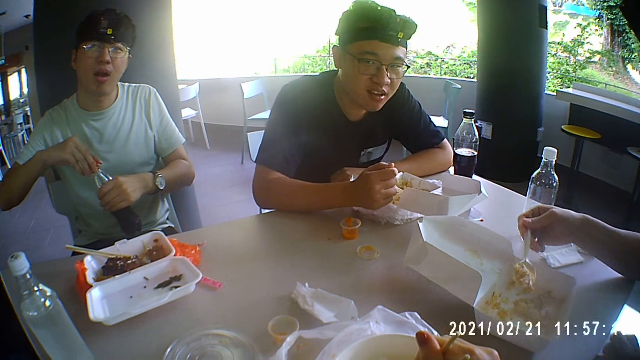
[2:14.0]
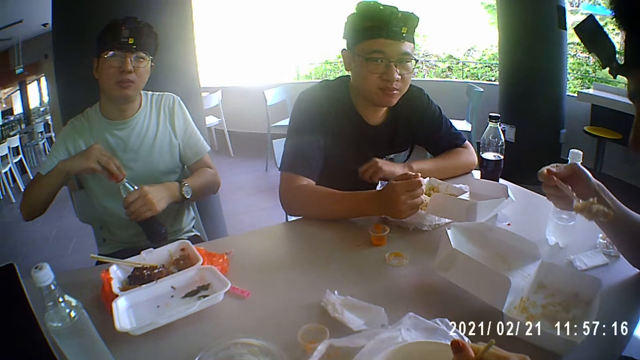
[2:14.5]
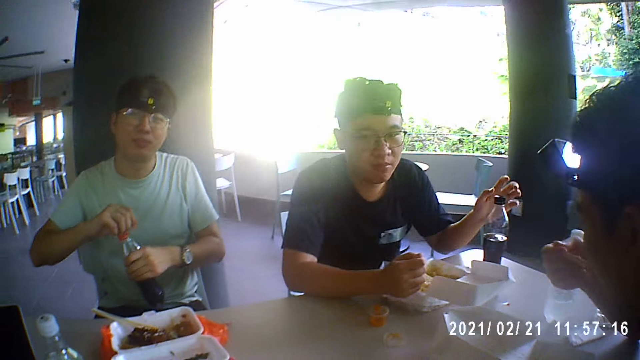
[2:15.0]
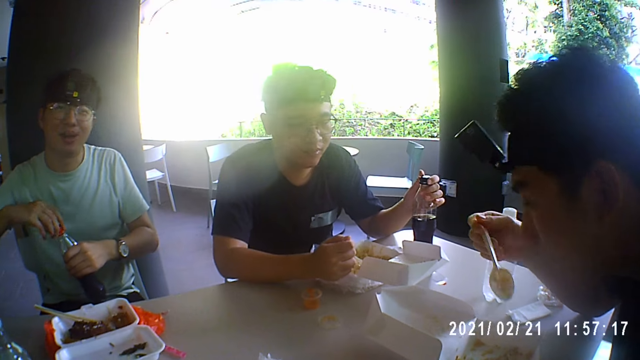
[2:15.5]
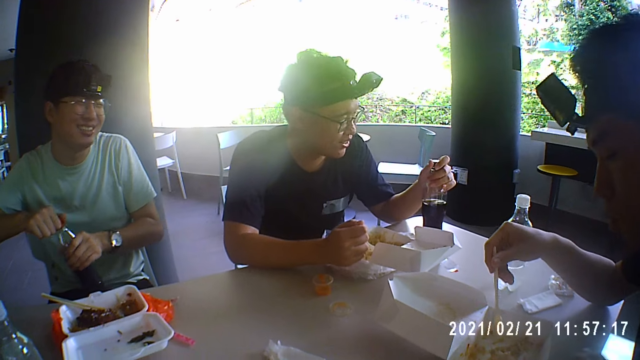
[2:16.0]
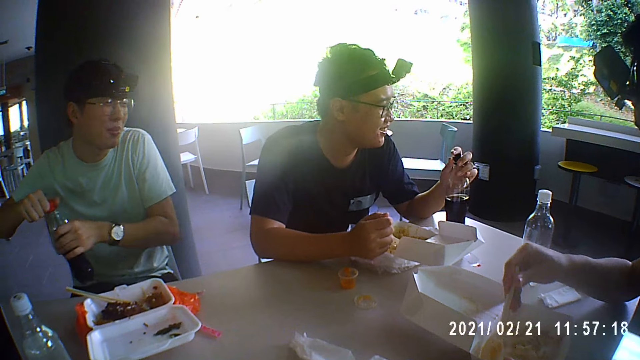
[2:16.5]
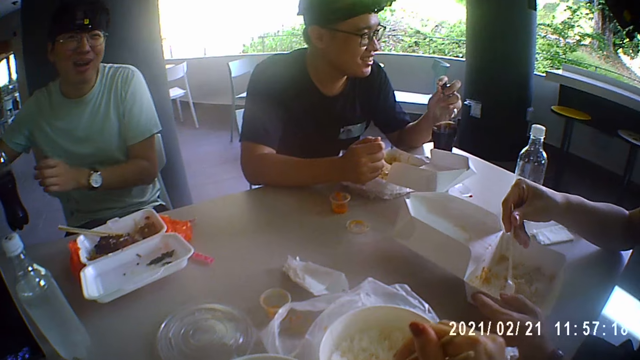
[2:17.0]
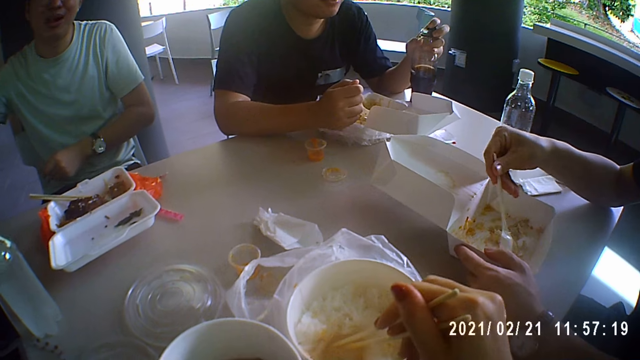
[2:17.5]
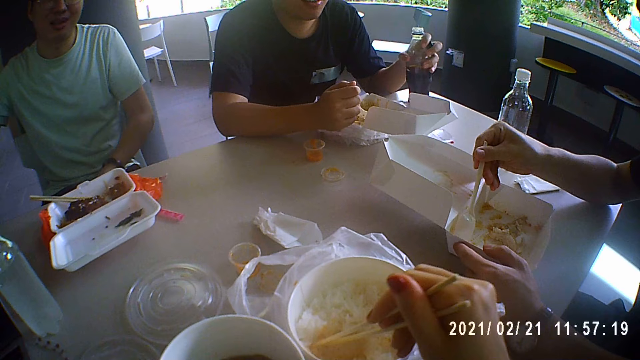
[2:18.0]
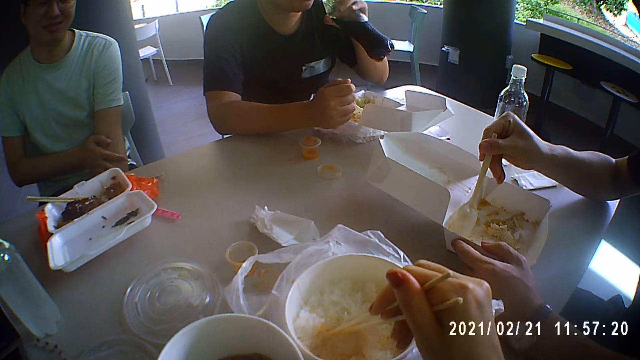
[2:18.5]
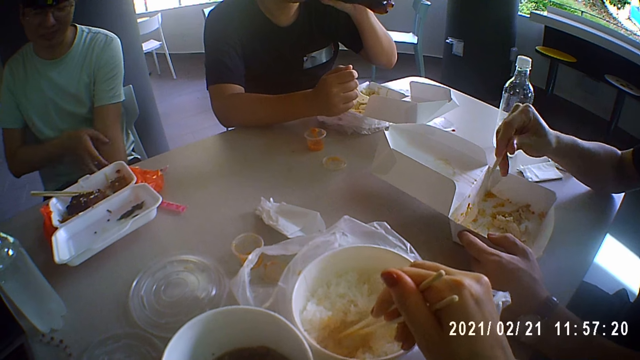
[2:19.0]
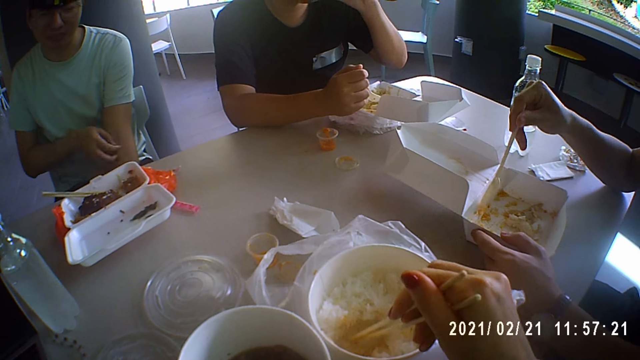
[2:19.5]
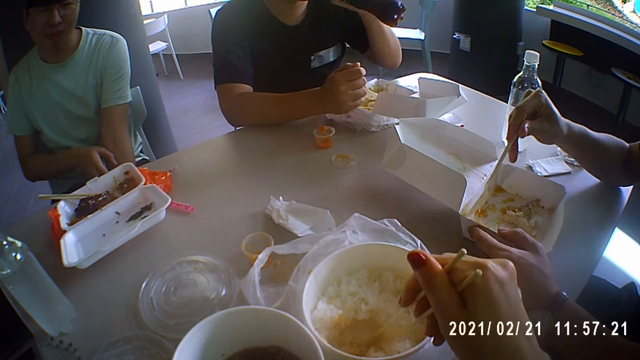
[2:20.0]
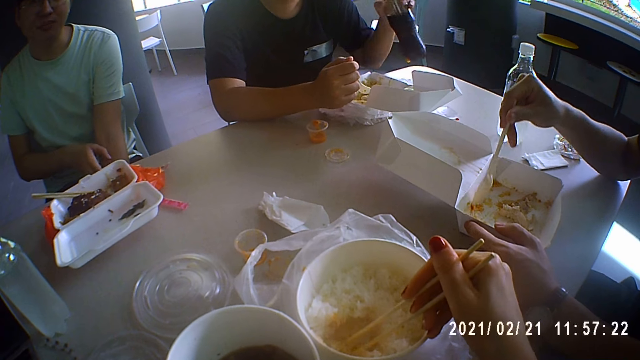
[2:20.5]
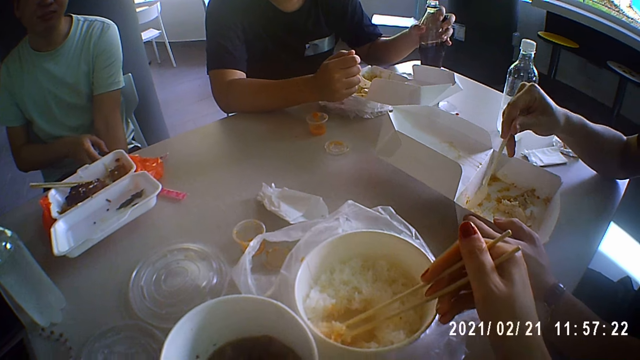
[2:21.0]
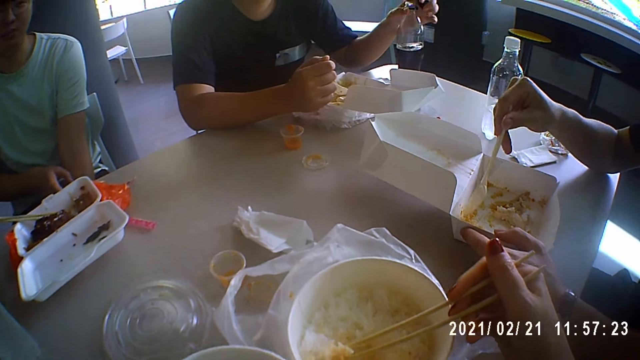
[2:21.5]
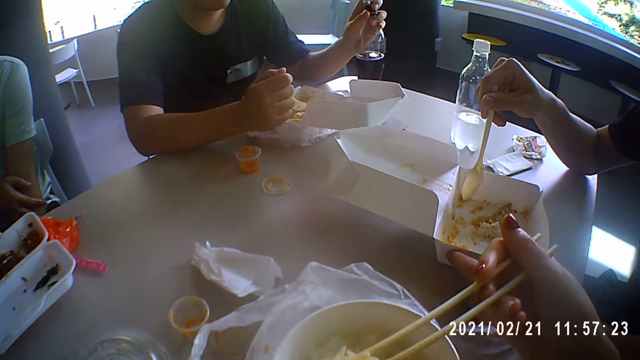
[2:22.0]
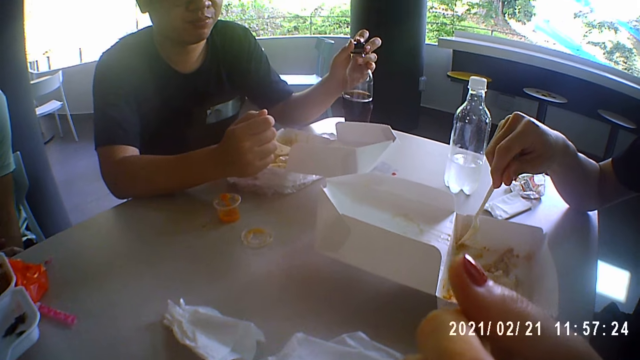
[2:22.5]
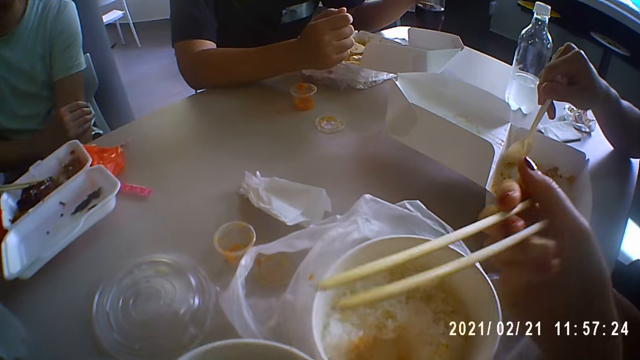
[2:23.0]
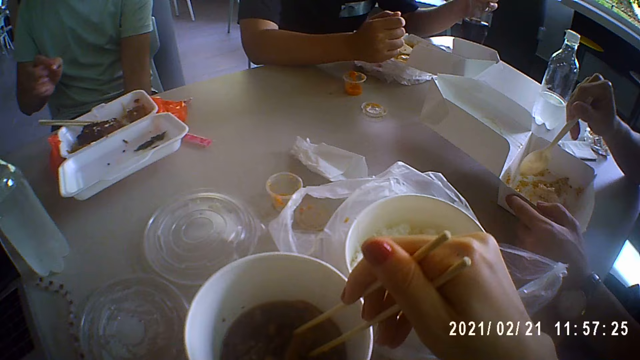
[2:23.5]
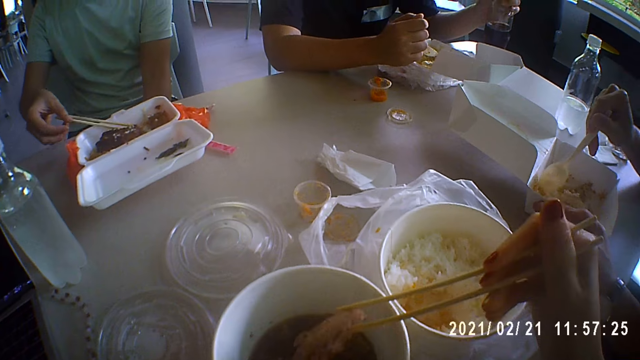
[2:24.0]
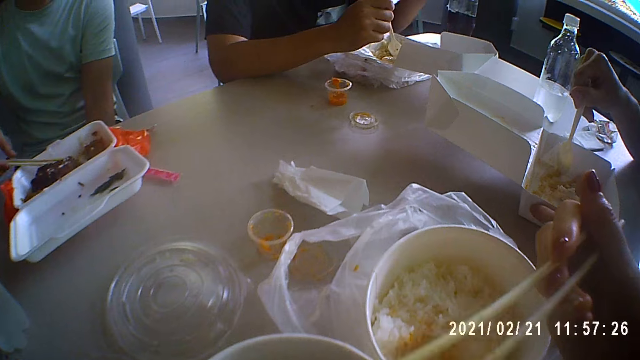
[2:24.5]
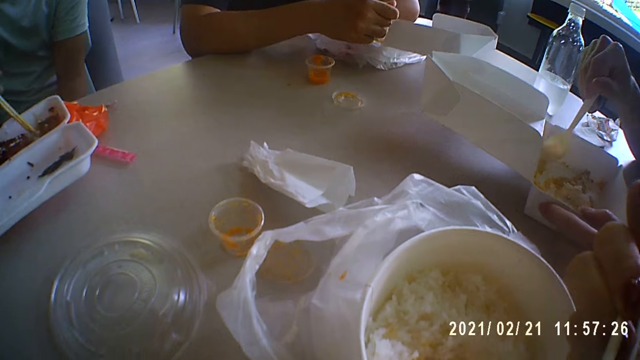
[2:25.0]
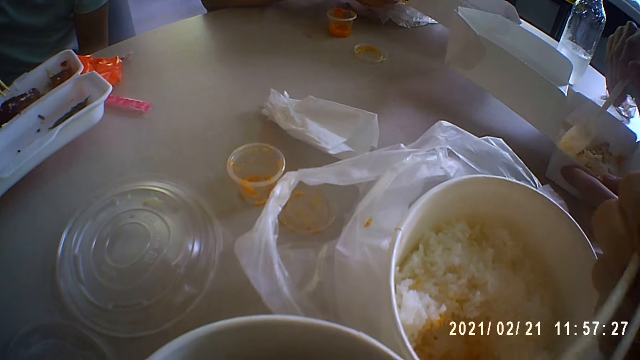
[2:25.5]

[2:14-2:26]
A man puts a hand on the table. He opens his bottle of a drink. Another man puts the bottle on the table. The first man sips from his bottle of drink as they converse and eat. The other man scratches himself. The first man puts the bottle on the table.

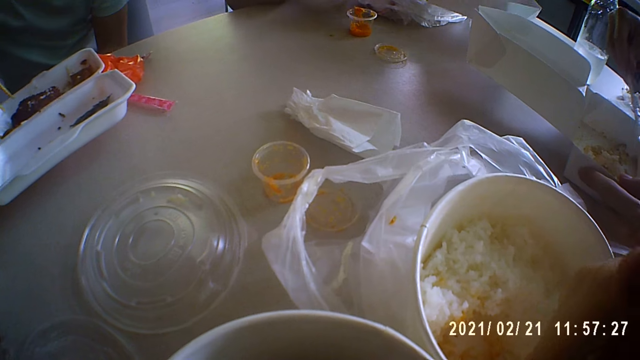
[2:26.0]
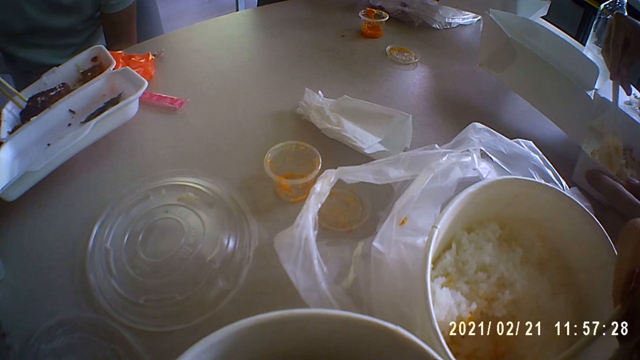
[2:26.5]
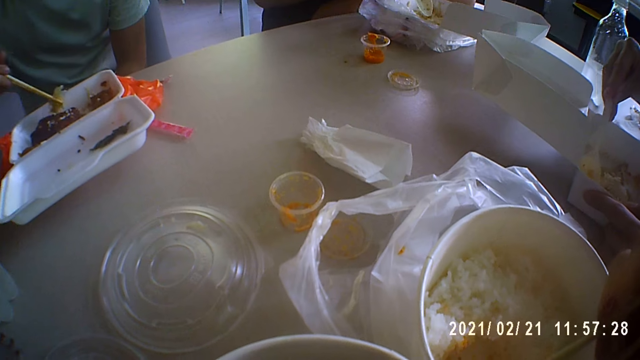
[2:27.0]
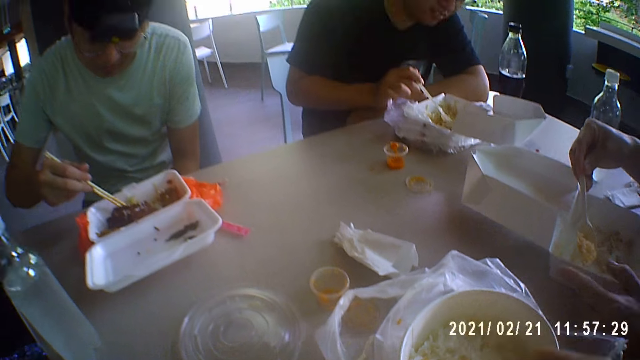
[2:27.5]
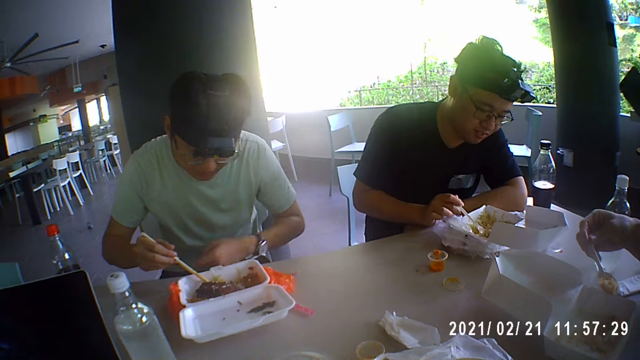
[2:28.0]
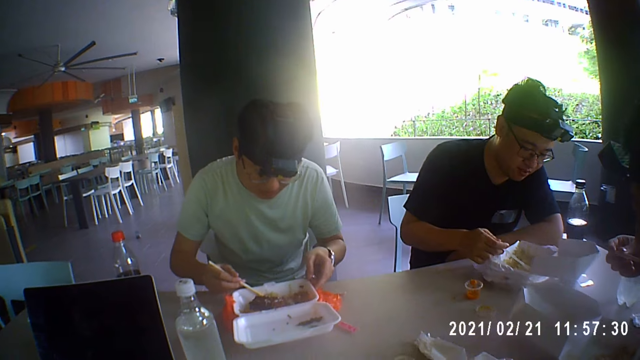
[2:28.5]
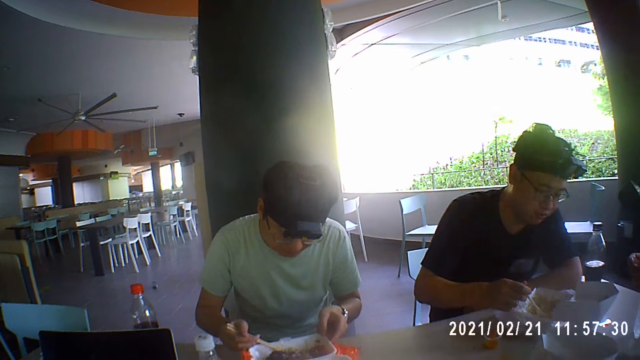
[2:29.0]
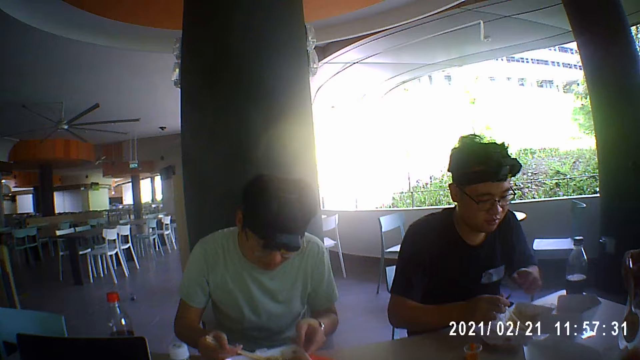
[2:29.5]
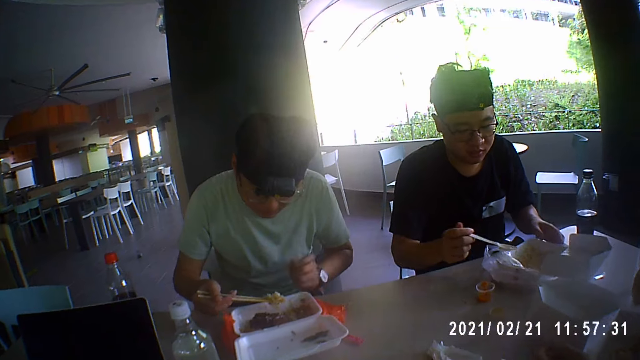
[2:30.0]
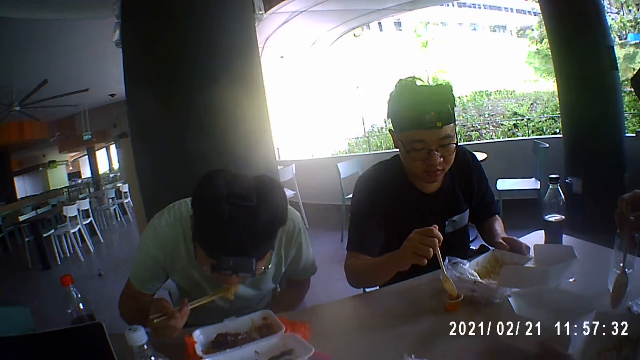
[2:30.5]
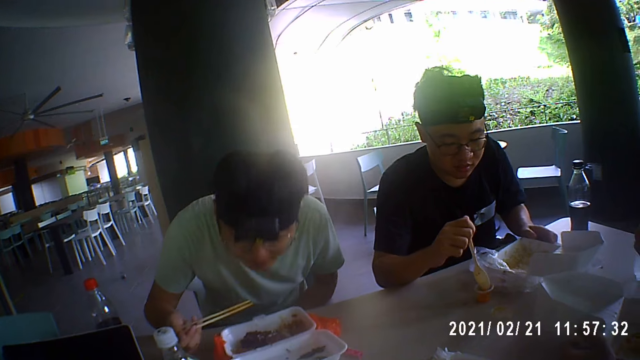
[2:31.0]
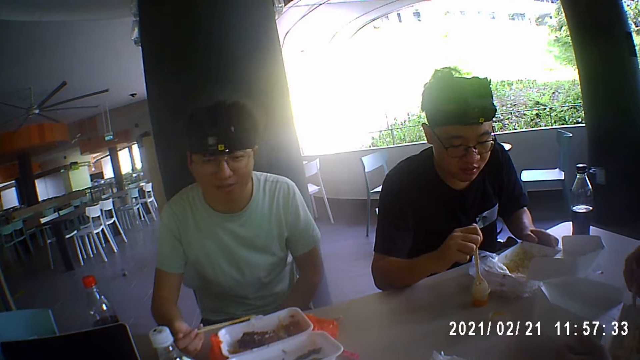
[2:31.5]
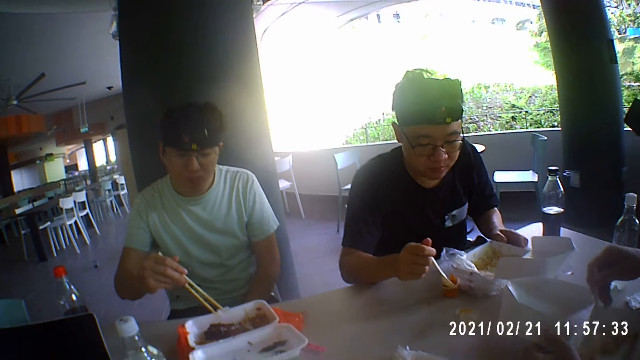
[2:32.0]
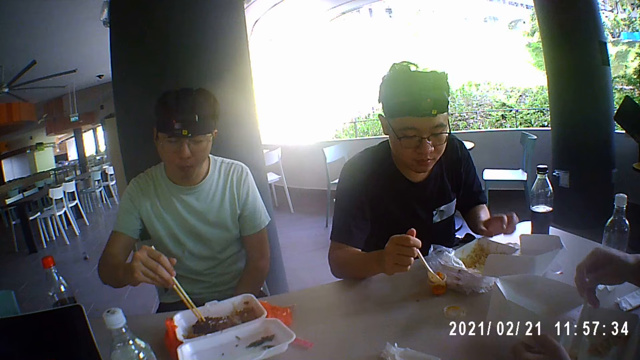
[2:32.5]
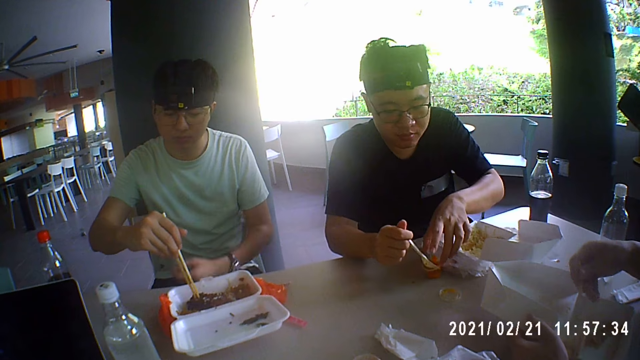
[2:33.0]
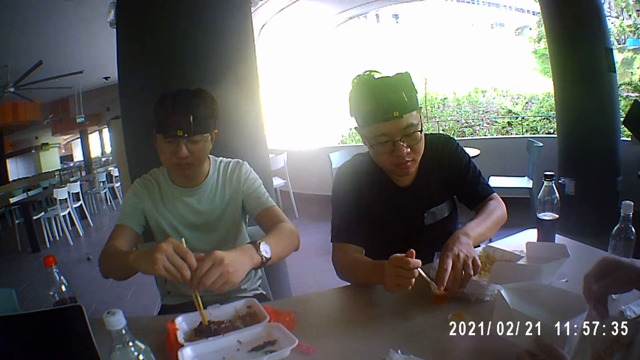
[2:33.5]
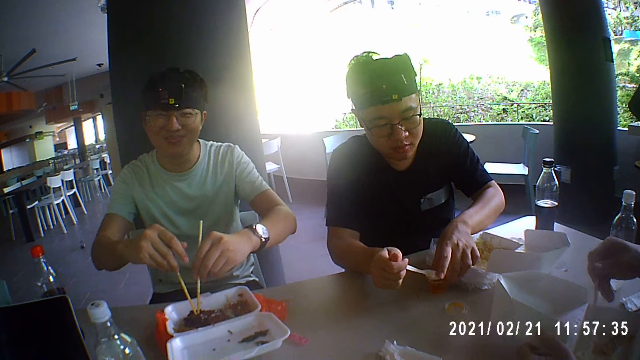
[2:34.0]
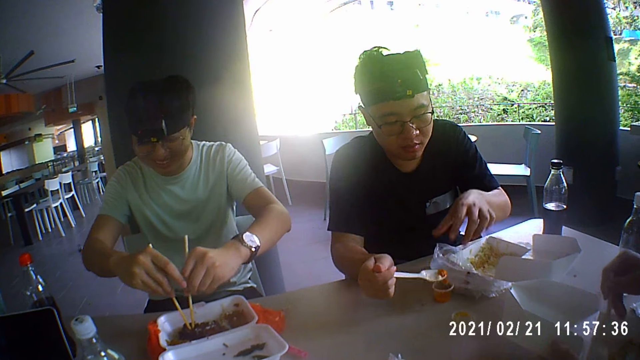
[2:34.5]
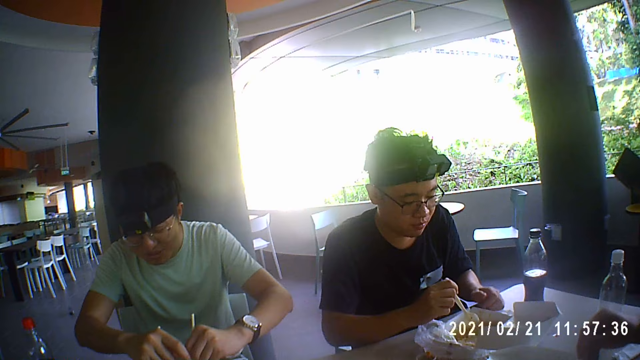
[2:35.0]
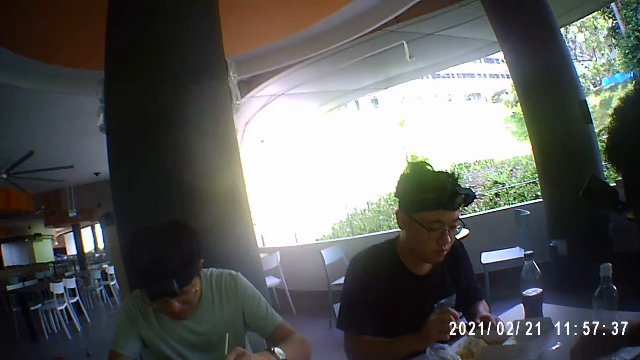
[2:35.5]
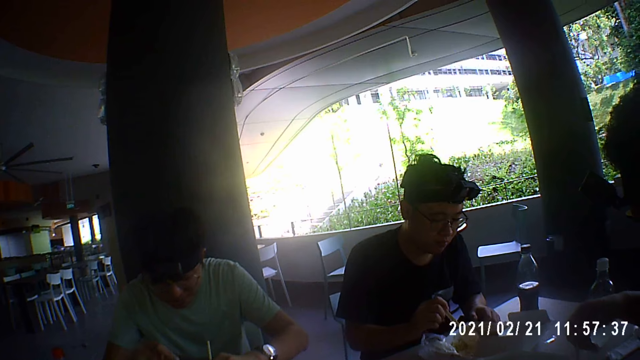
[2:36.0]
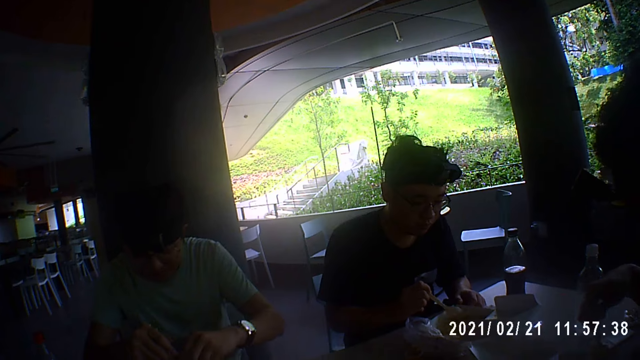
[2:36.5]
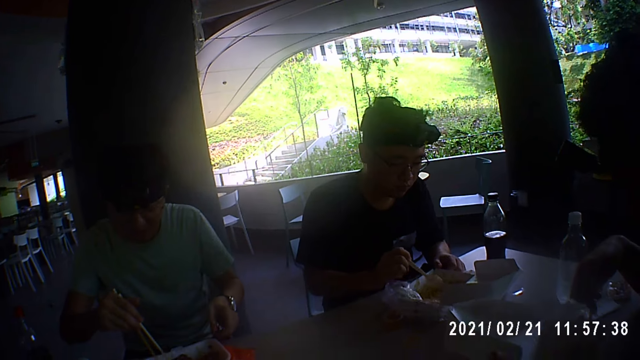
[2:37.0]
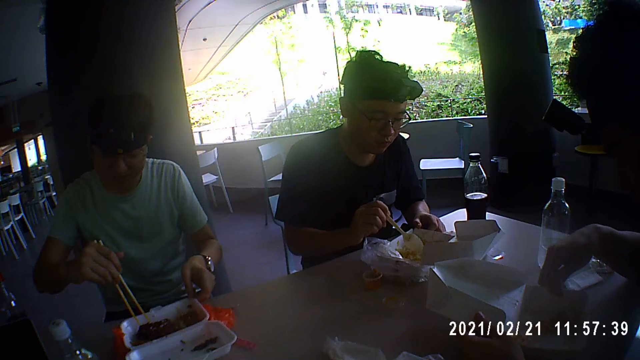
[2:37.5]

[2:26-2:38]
The camera wearer talks.
